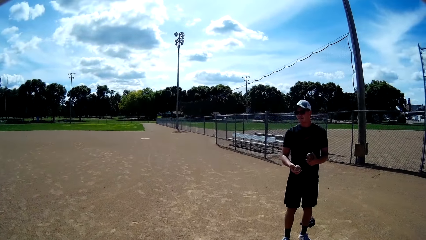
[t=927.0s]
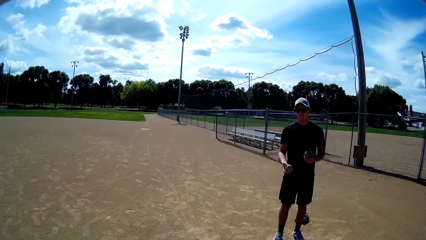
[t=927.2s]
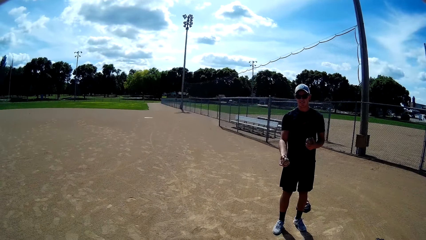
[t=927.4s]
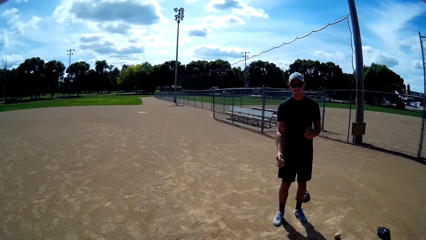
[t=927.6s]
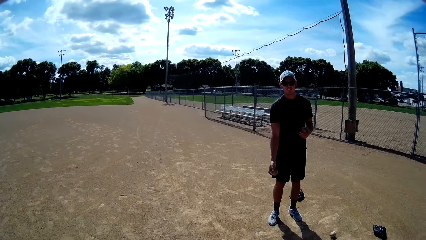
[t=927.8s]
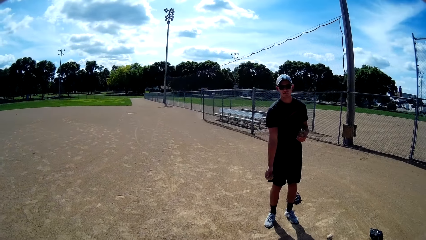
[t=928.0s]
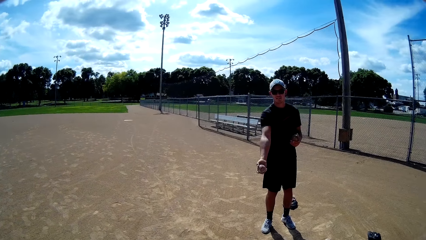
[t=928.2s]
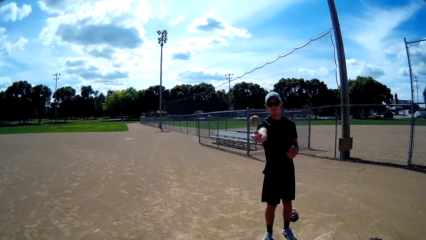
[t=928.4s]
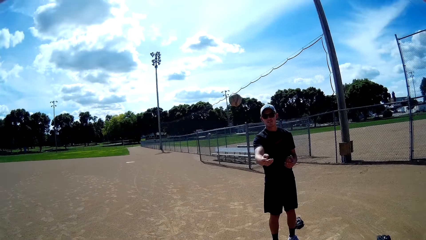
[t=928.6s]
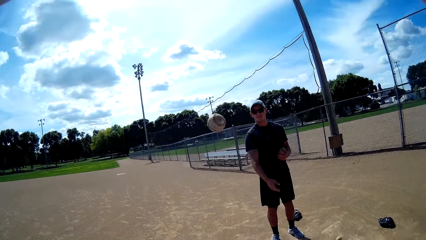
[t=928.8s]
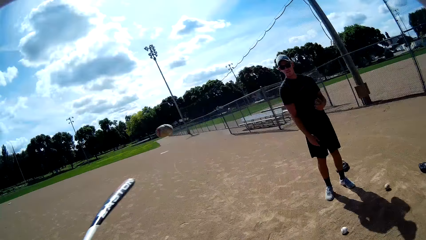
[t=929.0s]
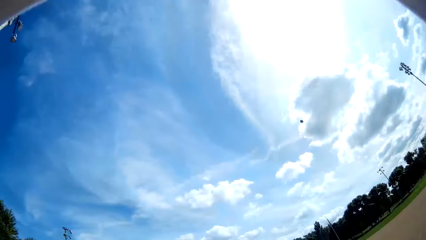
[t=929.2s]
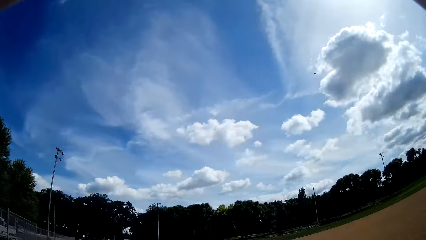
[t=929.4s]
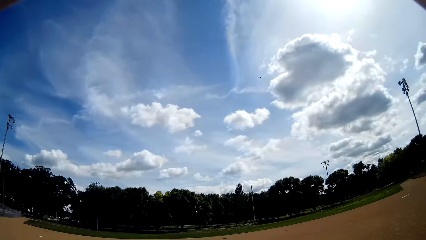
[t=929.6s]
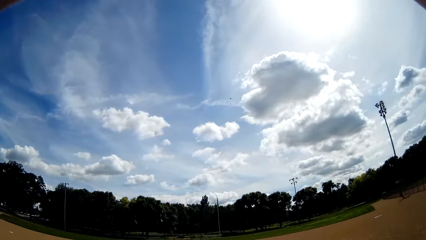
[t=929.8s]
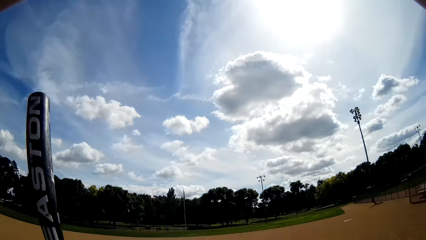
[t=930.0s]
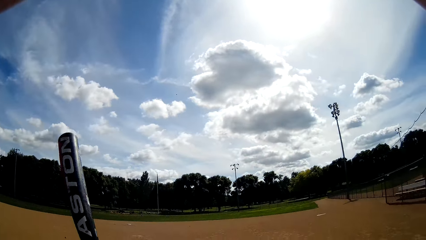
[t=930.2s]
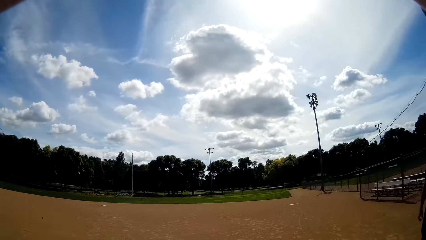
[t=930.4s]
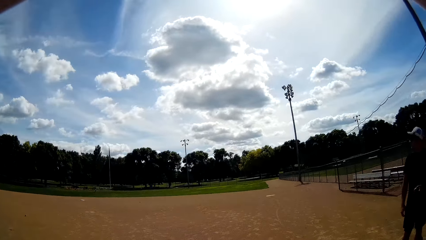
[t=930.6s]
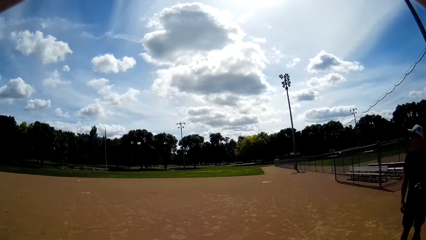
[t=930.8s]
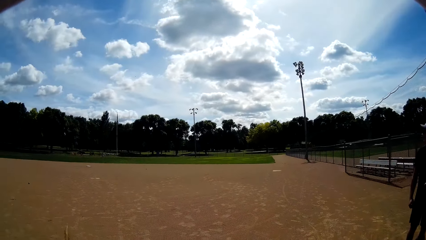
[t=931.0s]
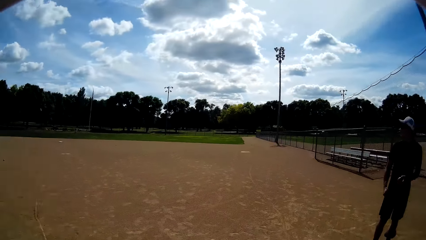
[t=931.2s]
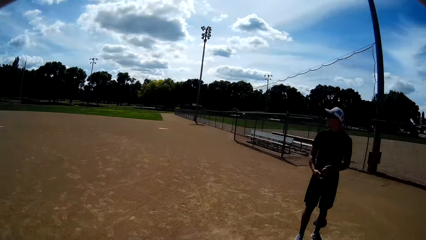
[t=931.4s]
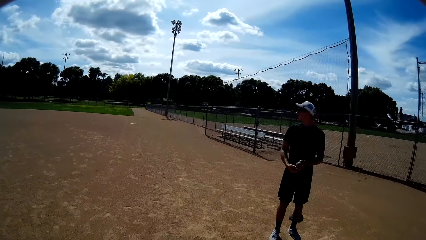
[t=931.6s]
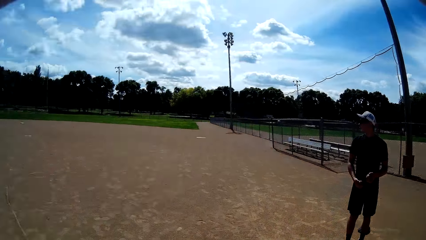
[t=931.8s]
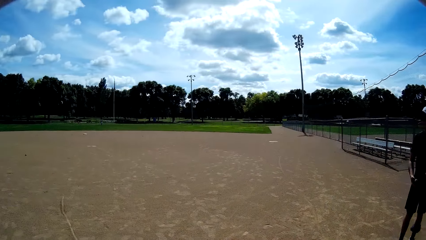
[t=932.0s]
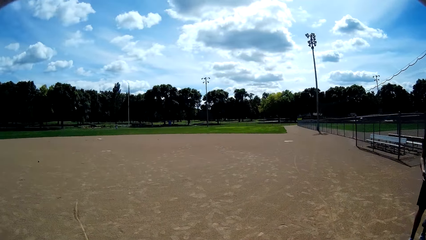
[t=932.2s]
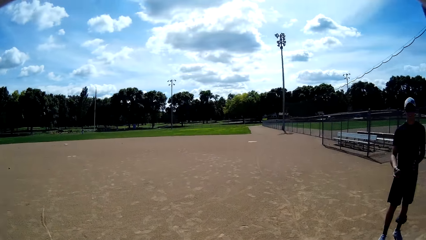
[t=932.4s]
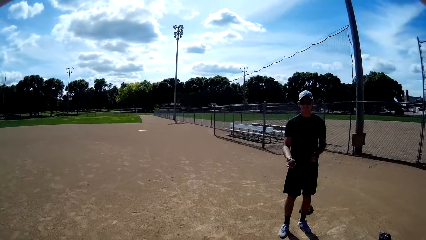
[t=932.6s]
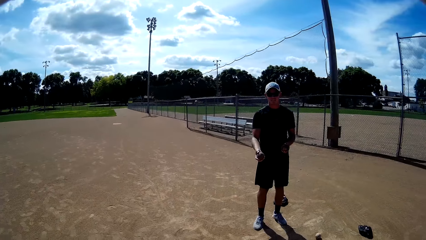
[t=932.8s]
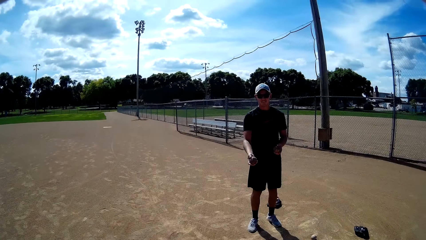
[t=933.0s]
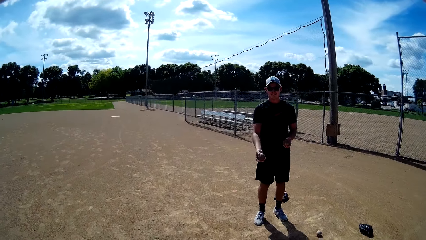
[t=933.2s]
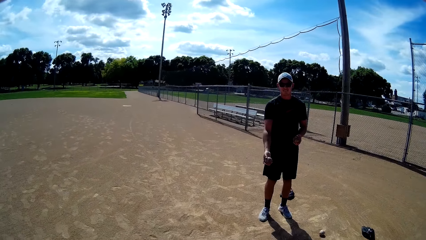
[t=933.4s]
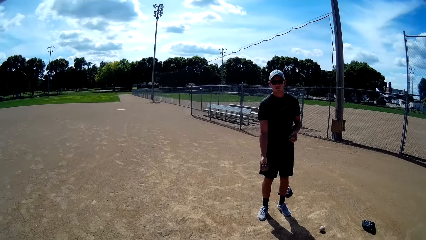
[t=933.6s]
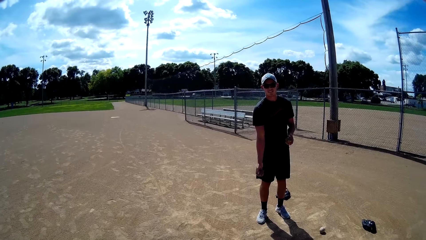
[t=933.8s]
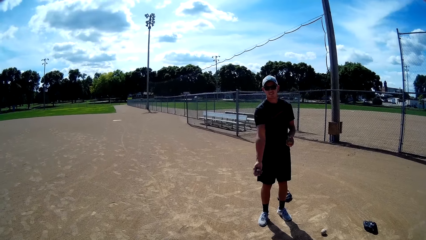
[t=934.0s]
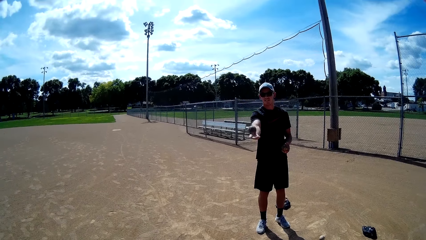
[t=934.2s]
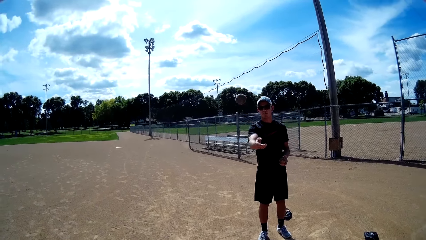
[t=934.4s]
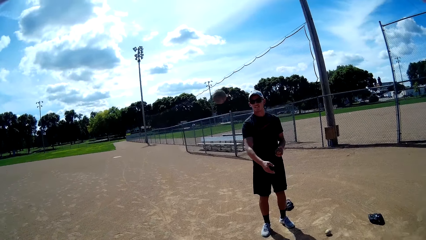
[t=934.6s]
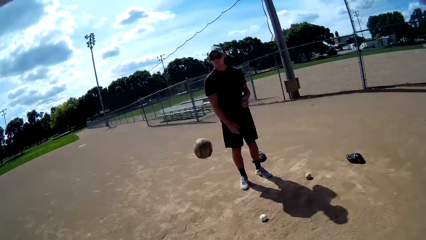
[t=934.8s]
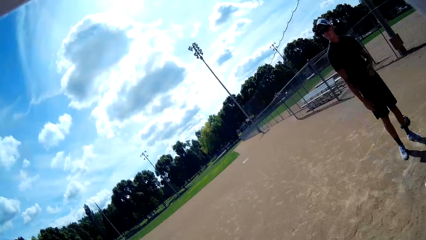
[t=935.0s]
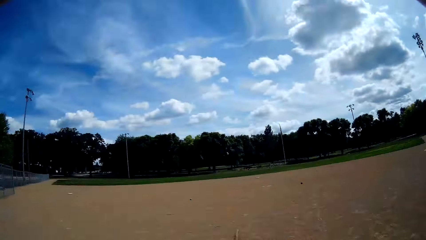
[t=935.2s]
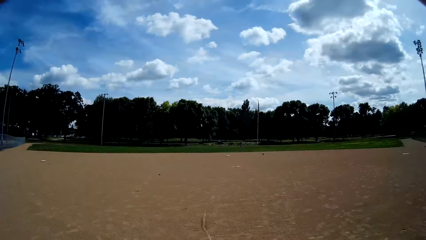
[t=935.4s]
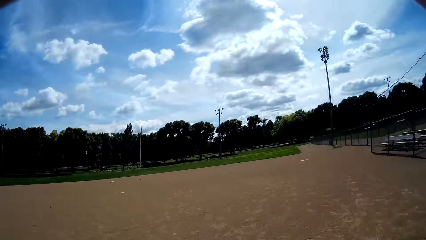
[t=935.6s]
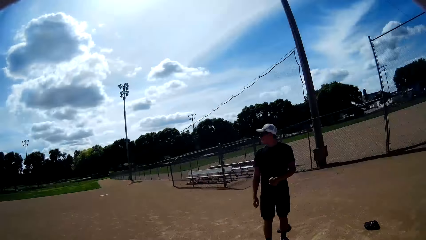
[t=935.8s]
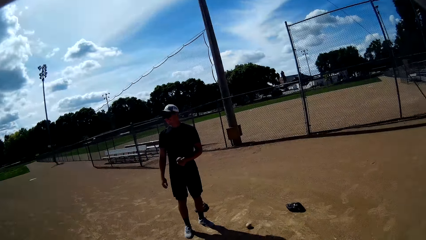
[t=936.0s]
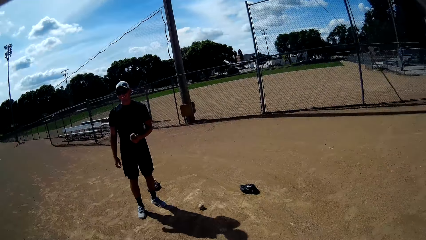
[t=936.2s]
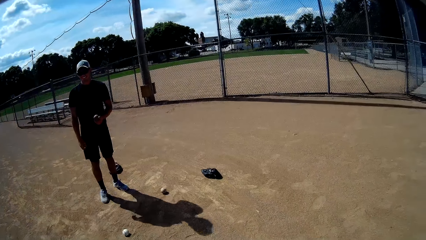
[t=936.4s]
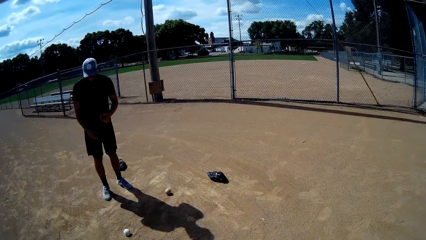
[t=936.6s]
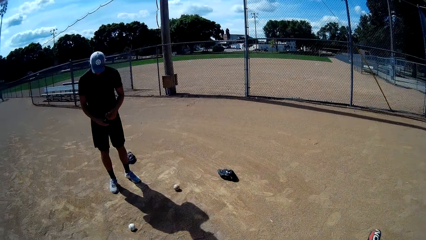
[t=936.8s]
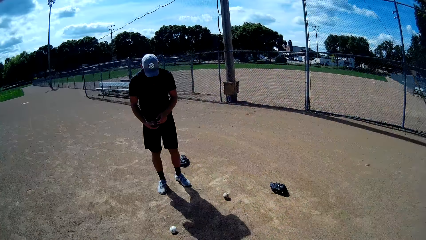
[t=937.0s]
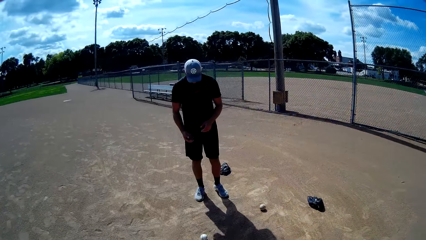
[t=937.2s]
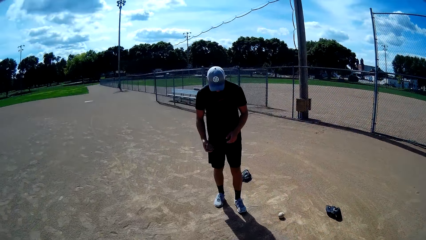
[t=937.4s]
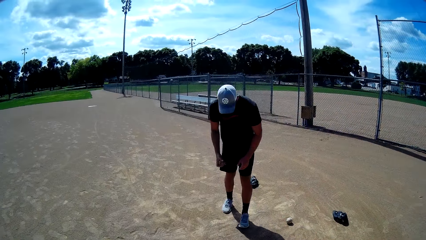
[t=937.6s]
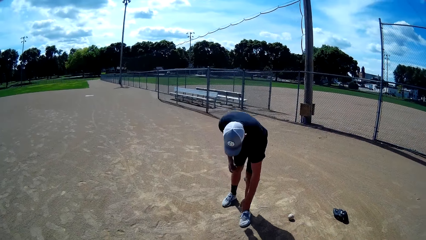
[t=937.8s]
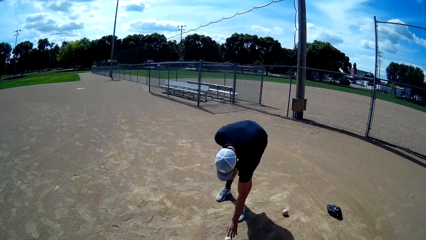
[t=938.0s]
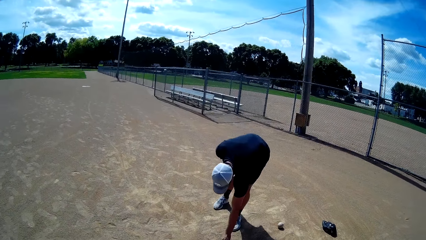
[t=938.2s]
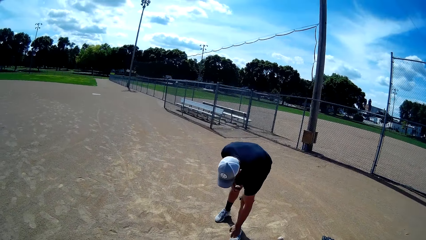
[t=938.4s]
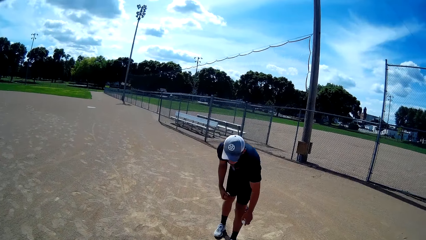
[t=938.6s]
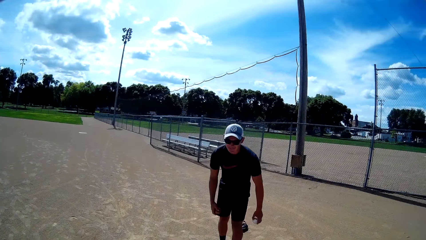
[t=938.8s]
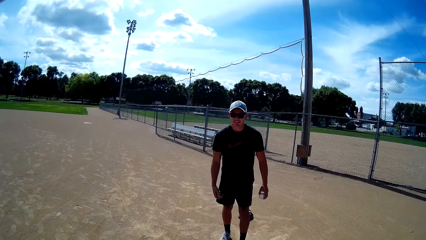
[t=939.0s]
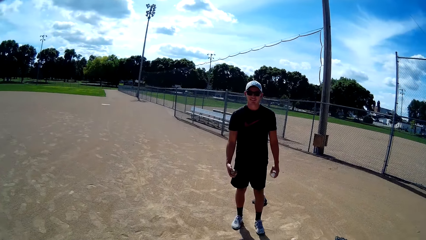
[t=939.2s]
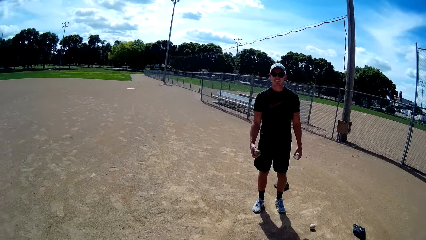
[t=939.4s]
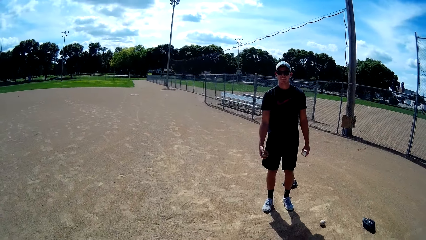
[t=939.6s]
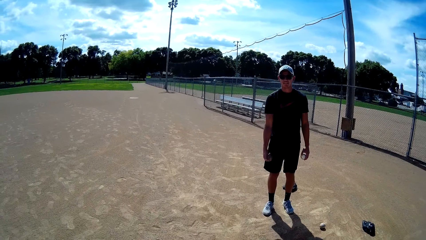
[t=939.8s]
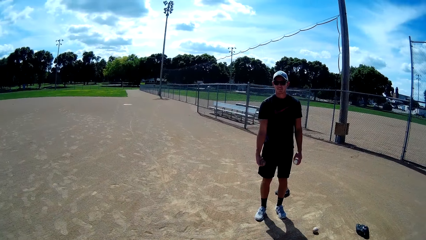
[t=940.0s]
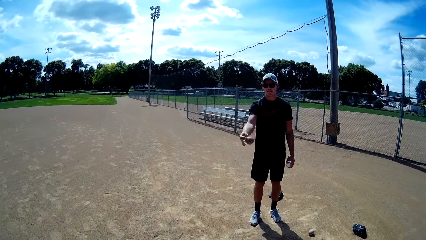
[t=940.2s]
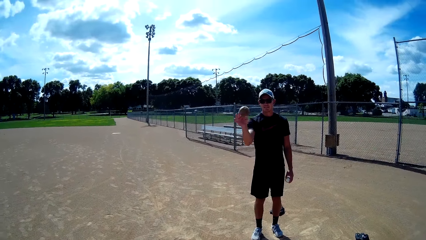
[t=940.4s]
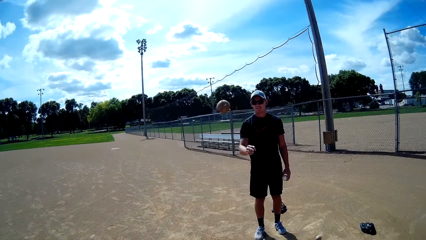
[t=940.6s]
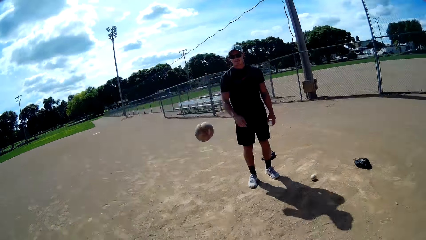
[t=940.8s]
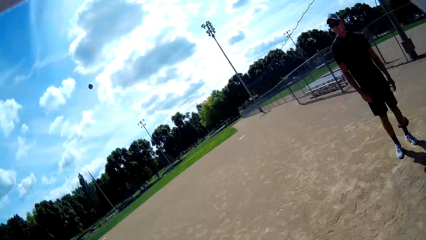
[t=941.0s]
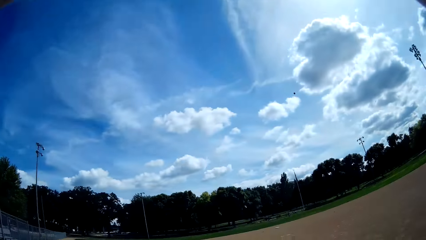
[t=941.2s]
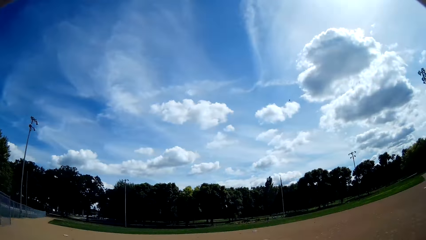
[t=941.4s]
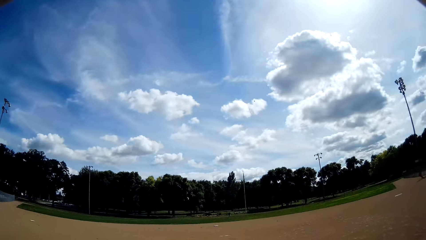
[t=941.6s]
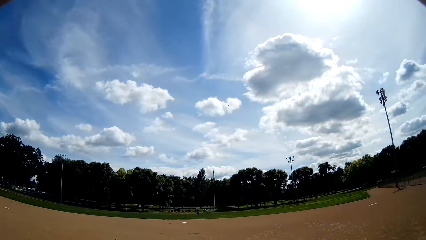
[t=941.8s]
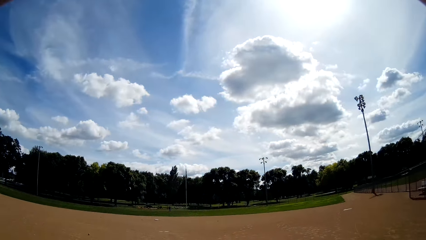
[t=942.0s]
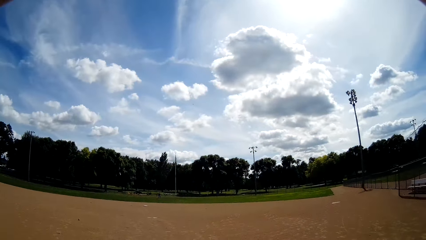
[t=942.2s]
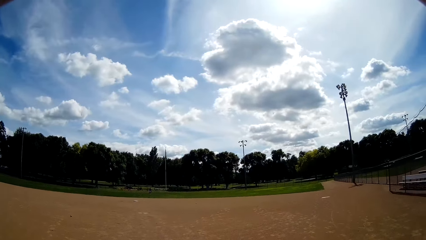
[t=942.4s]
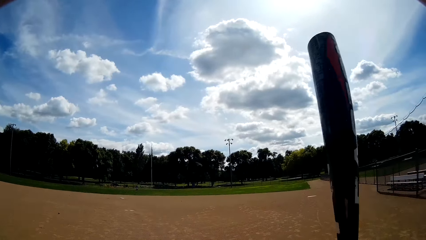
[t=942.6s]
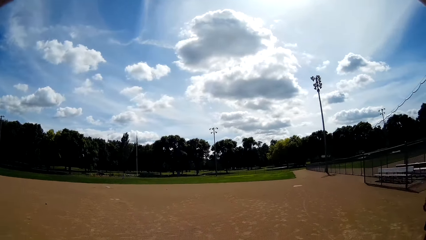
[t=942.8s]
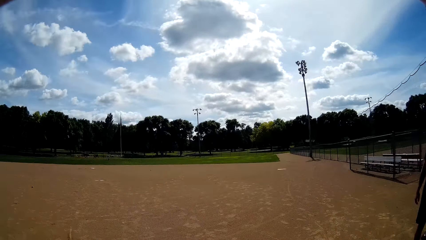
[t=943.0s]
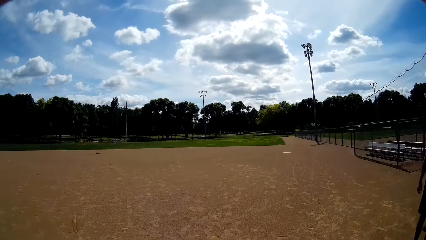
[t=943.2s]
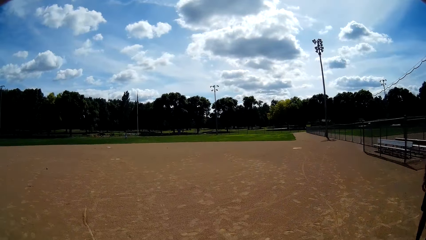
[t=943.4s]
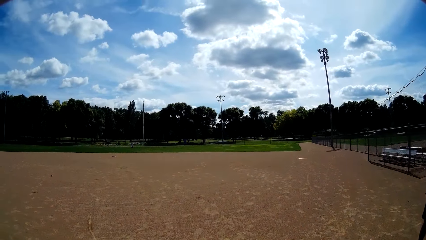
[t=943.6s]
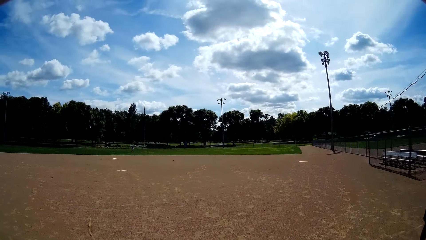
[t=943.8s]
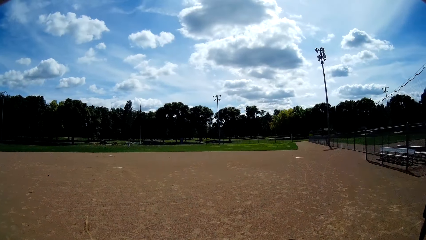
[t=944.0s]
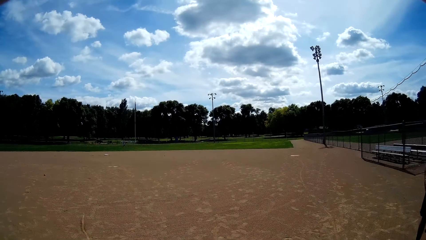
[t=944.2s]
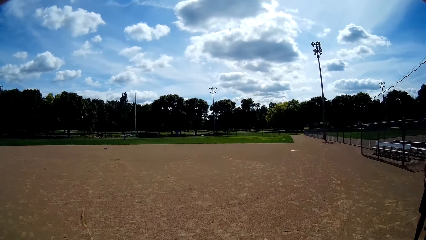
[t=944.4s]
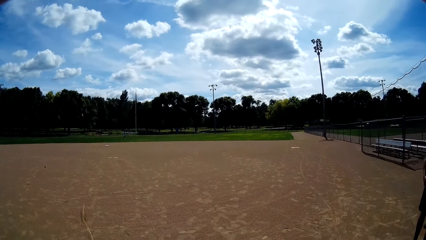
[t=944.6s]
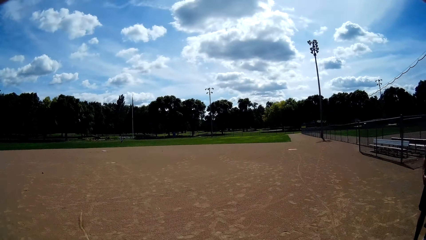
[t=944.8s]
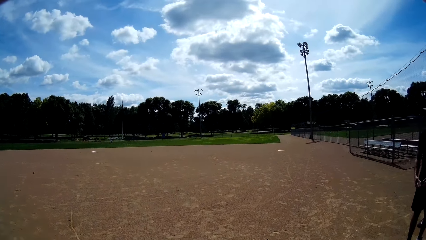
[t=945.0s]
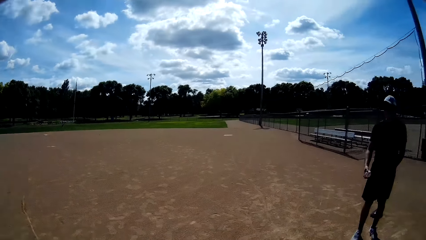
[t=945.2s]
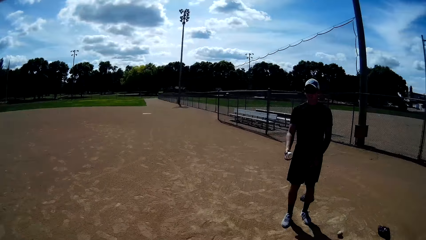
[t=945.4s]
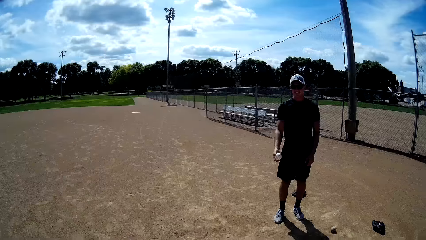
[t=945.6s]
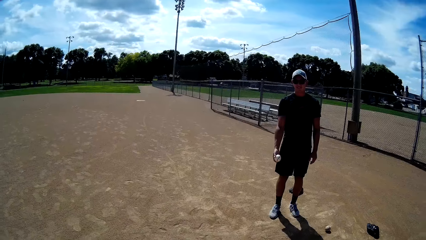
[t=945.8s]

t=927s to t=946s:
A man throws another ball towards the camera wearer with his right hand. The camera wearer hits the ball with the baseball bat in his hands. The man throws another ball towards the camera wearer with his right hand. The camera wearer hits the ball with the baseball bat in his hands. The man picks another ball from the ground. The man throws another ball towards the camera wearer with his right hand. The camera wearer hits the ball with the baseball bat in his hands. He looks around.
